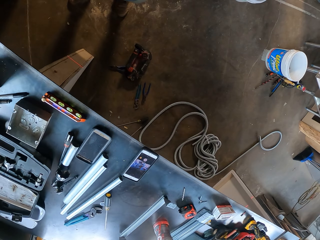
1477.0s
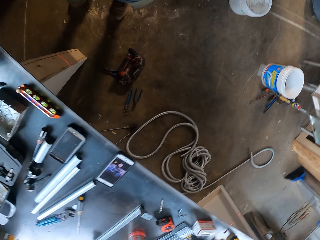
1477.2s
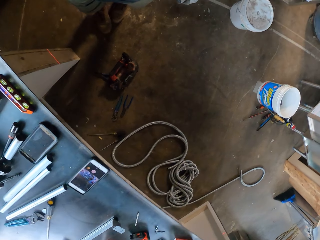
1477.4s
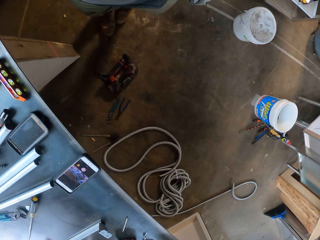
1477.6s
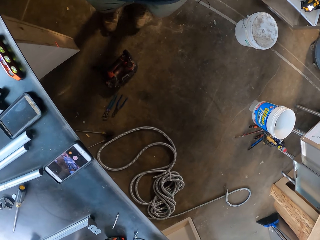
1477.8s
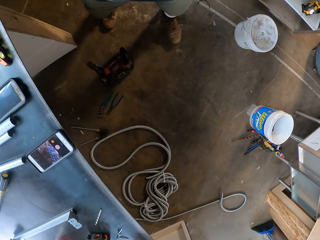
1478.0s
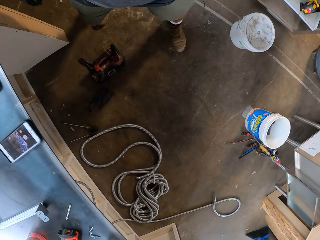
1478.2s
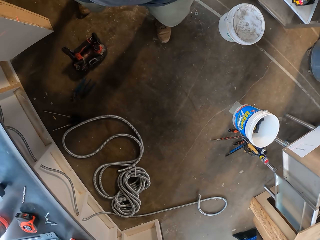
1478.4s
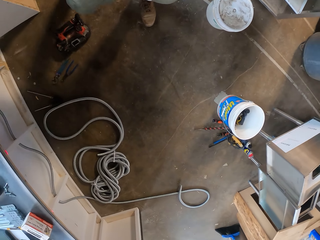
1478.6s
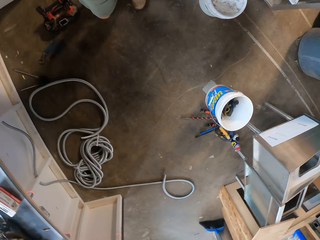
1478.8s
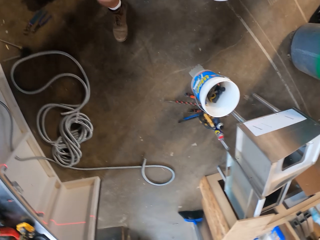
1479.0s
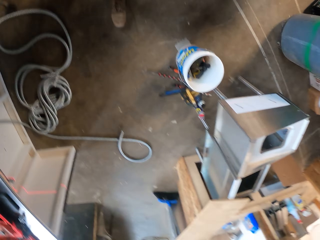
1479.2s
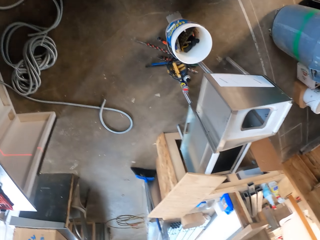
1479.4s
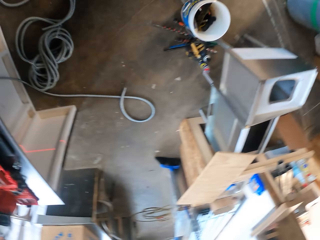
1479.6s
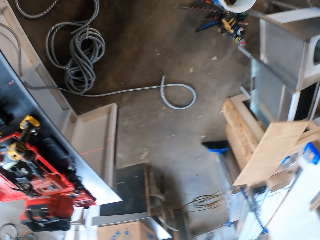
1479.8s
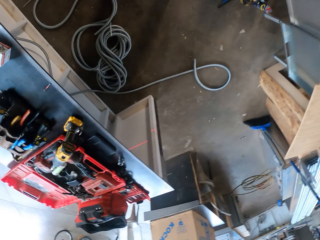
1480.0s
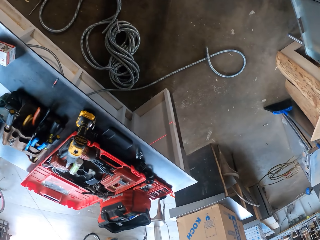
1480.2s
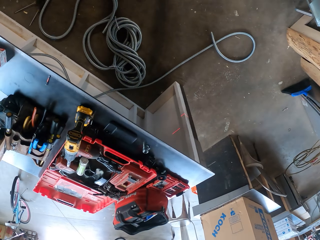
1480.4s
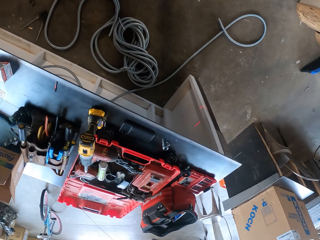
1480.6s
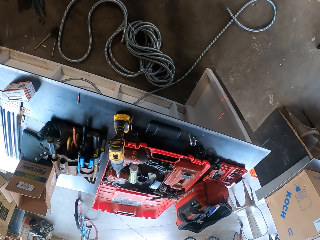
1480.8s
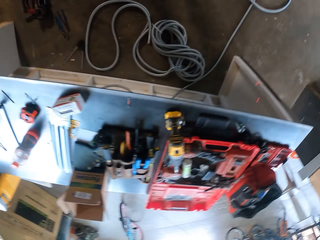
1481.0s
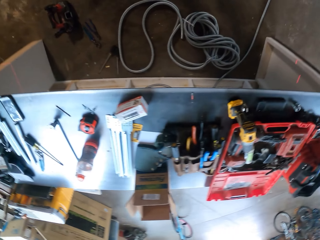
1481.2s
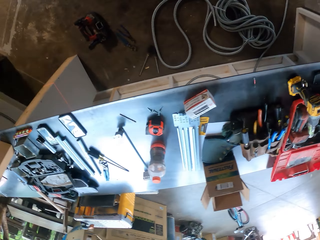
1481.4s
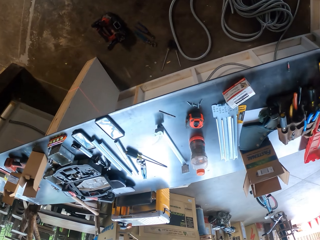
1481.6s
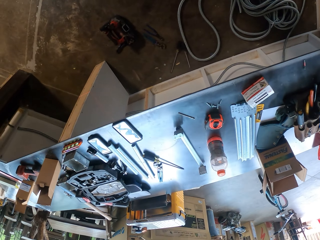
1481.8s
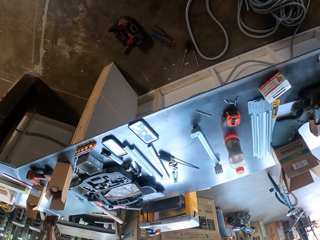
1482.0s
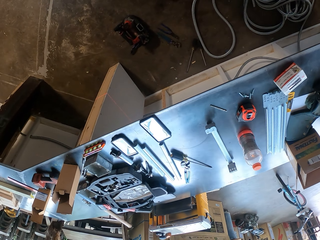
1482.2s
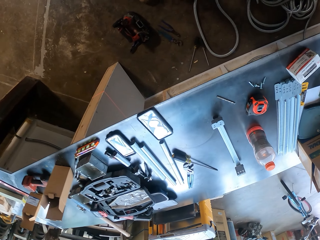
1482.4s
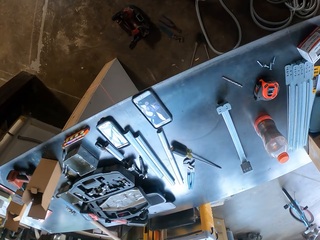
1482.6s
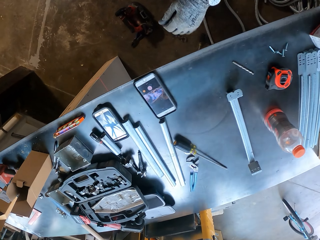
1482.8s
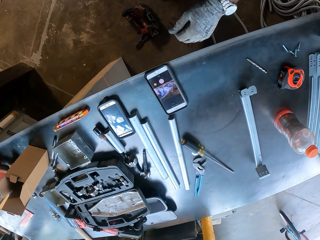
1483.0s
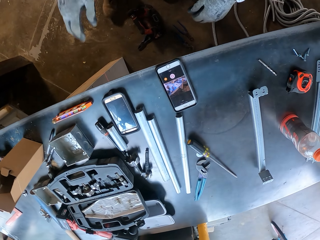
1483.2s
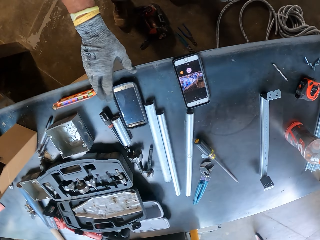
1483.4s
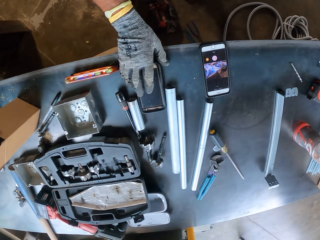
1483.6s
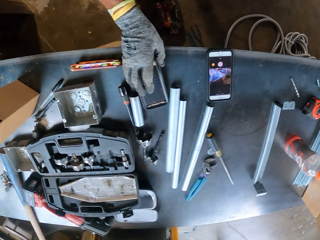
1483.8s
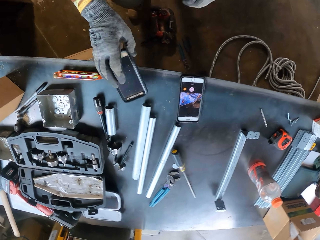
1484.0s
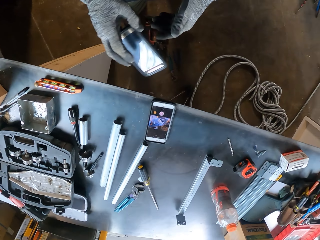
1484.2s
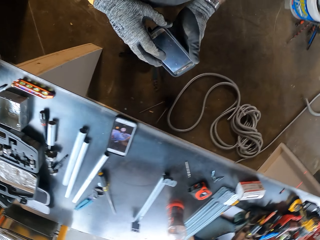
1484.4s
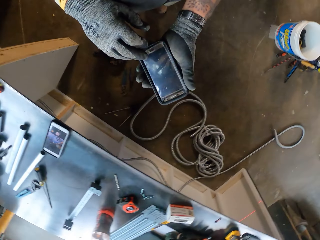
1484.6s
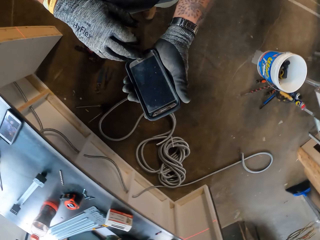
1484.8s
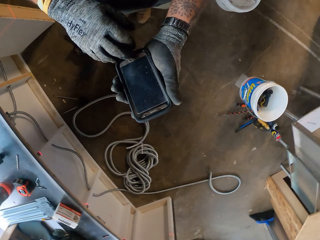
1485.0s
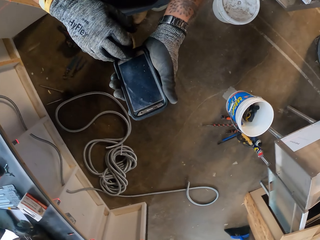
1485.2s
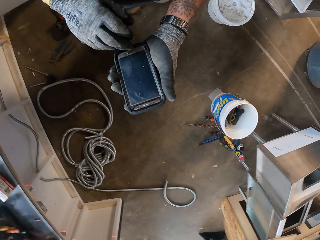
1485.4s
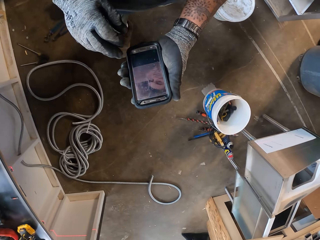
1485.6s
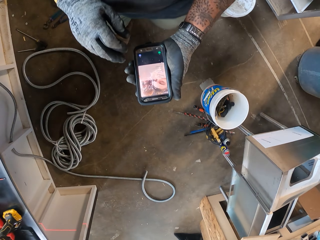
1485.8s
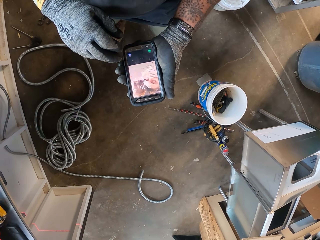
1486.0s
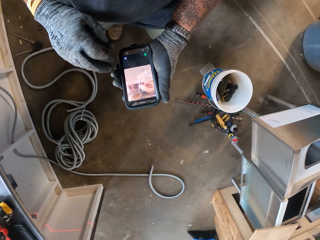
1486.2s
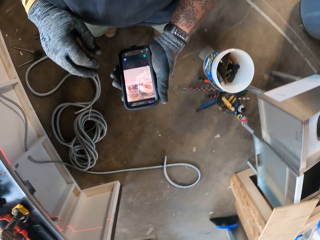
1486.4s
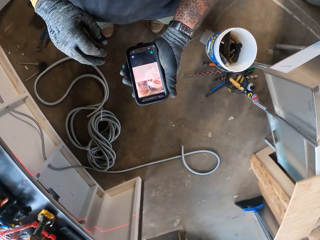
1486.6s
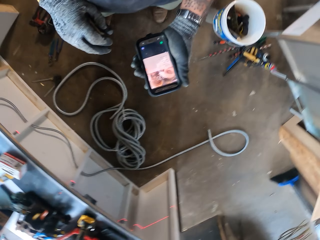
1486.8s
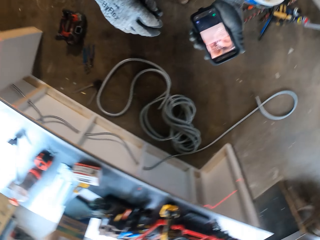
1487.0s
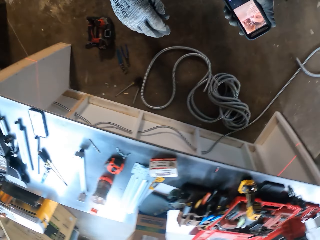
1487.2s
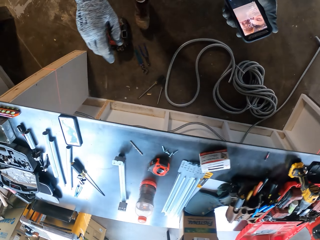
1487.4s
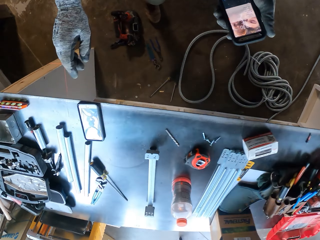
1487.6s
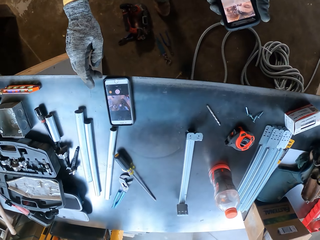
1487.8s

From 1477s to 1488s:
The camera wearer looks around. They walk. They pick up a phone from the table. They press on the phone. They dial the phone.
